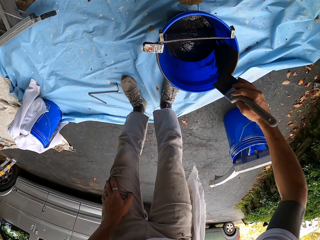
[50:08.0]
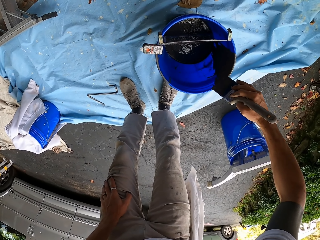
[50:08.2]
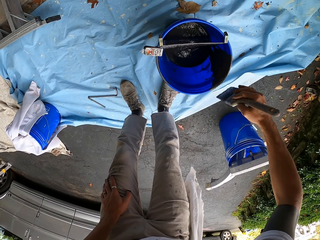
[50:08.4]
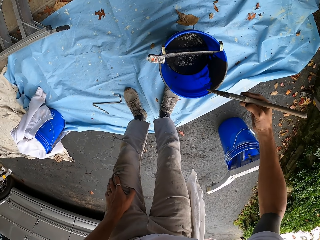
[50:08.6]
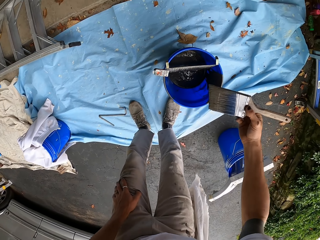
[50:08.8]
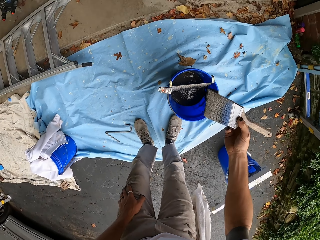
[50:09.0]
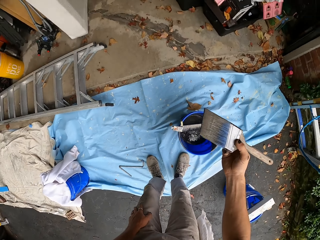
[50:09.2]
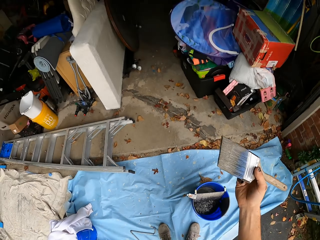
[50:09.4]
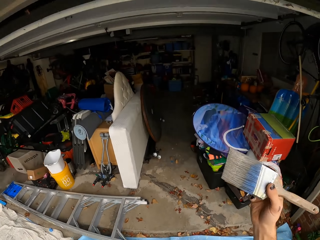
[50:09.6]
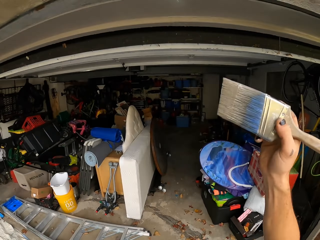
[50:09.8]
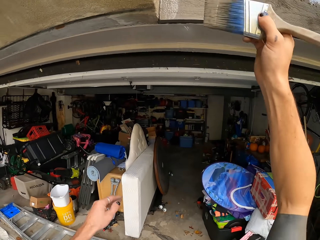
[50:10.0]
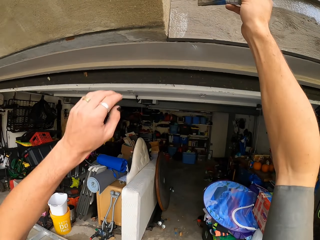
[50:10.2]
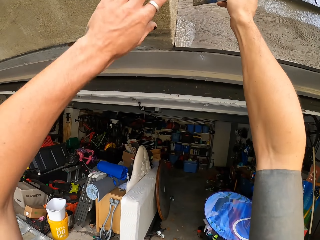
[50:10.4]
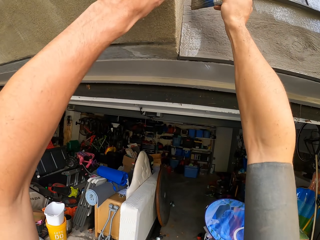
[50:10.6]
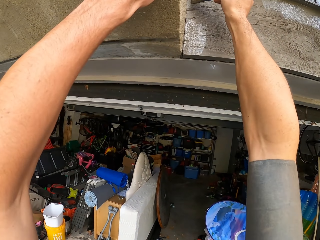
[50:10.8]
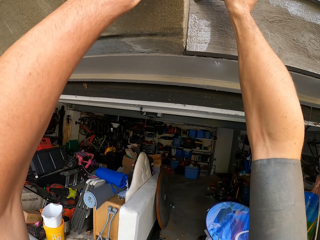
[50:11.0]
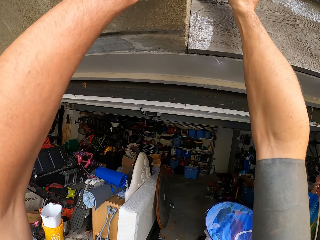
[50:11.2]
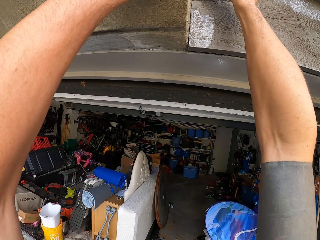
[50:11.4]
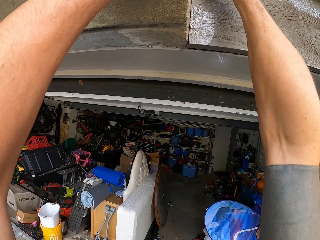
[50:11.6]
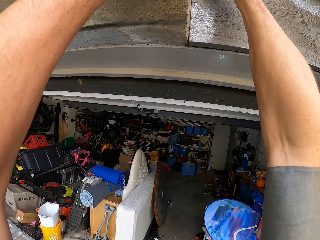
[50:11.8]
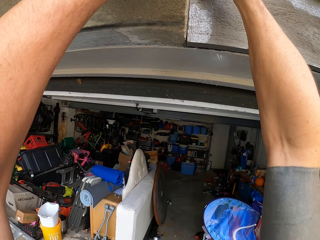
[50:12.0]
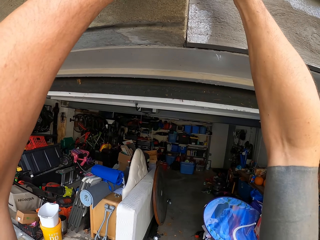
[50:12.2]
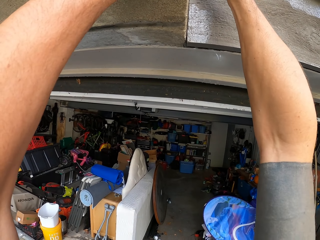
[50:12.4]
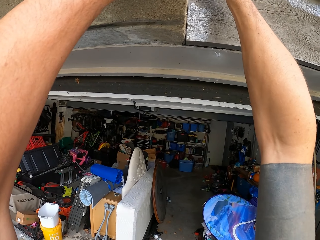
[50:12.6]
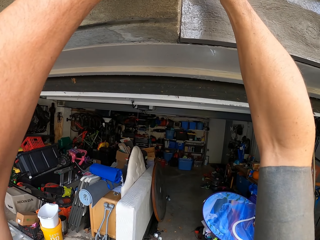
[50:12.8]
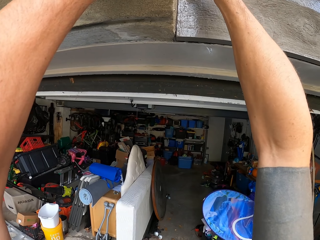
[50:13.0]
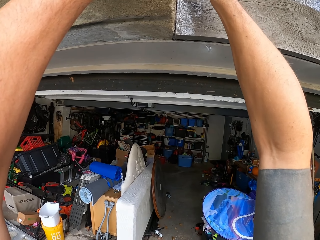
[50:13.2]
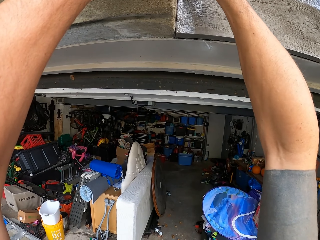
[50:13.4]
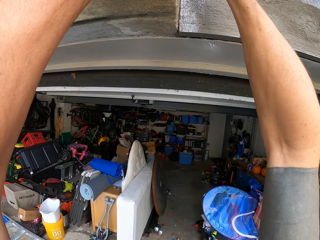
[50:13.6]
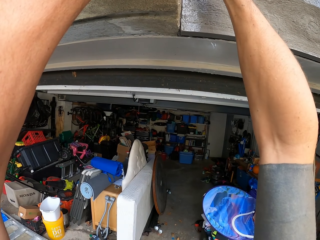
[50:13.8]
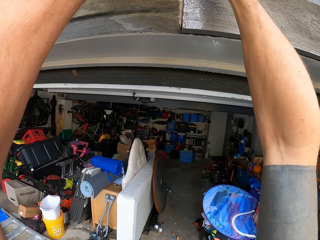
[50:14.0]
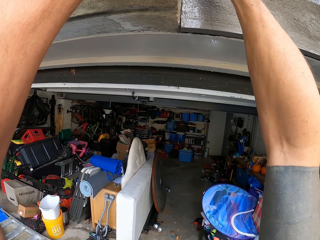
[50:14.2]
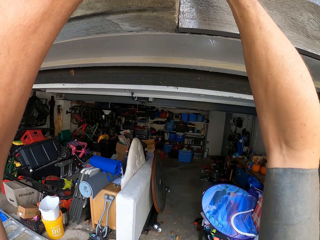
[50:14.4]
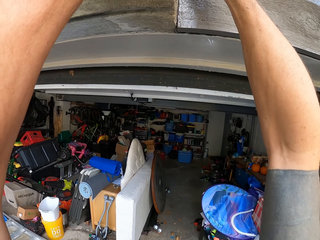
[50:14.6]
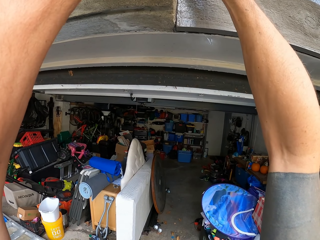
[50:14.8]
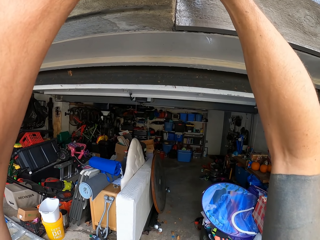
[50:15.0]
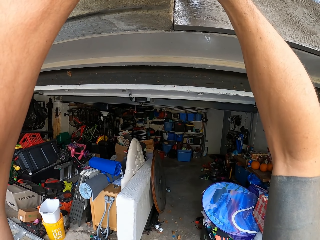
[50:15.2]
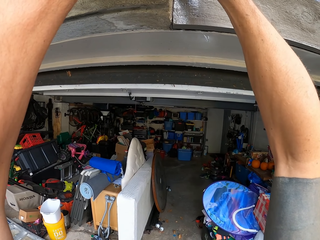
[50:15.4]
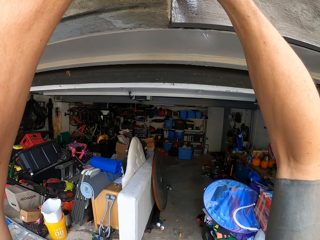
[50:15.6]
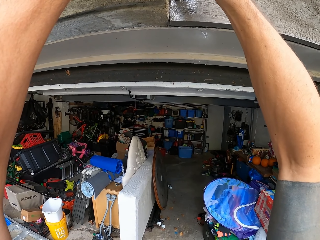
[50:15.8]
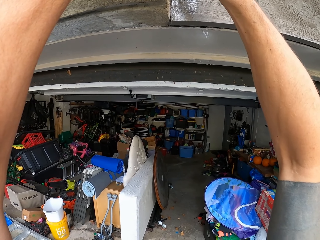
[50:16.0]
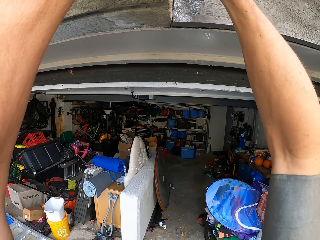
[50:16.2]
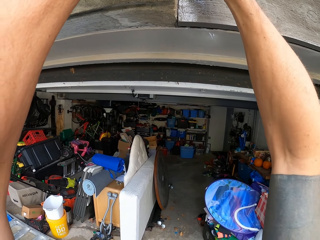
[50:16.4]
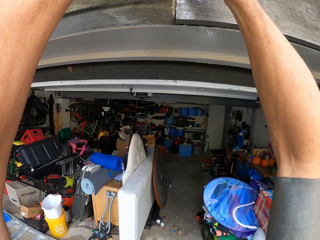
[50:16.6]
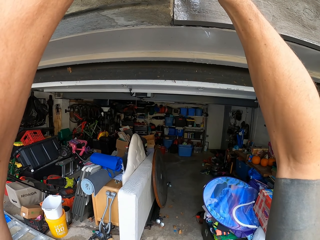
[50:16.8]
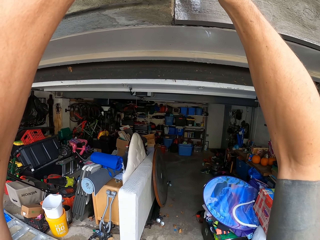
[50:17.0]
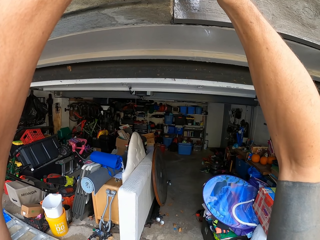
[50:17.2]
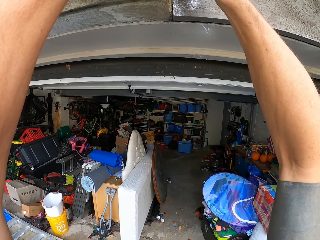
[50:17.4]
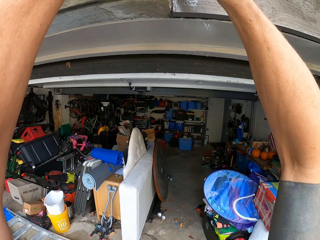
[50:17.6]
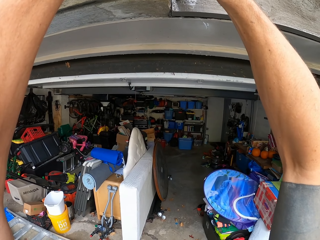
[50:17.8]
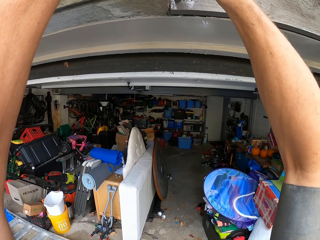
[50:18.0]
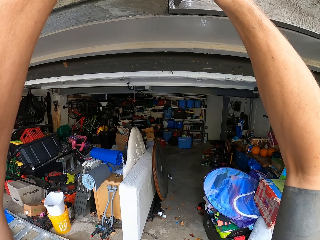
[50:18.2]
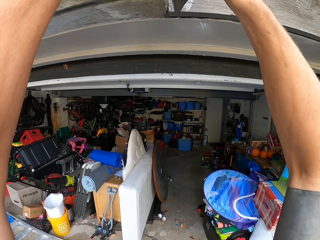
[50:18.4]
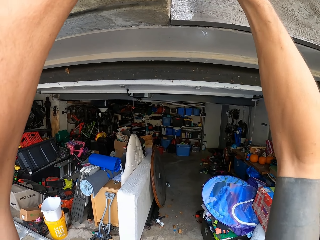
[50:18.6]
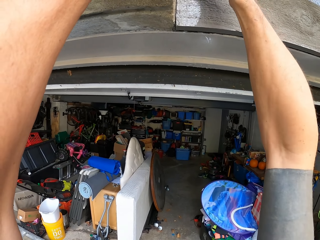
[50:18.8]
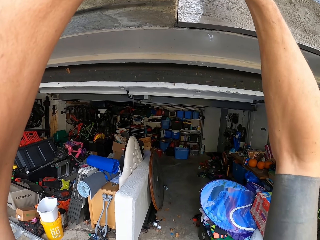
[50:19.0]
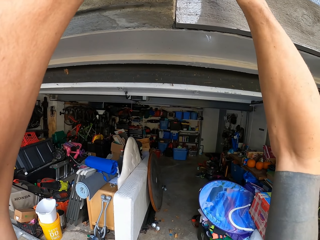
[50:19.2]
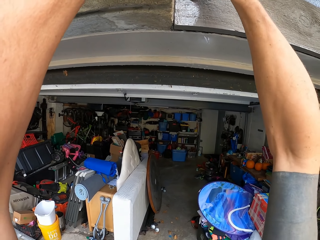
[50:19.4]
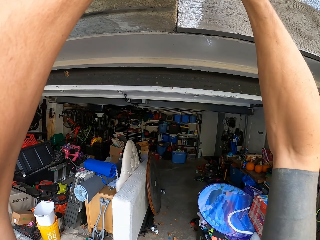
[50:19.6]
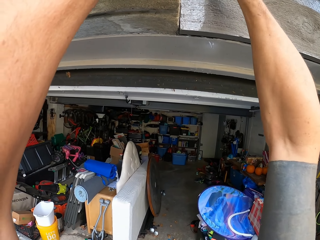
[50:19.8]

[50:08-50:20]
The camera wearer wipes the brush on the bucket. He lifts the brush. He paints the wall with the paint brush and places his hand on the wall.

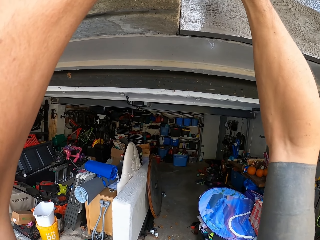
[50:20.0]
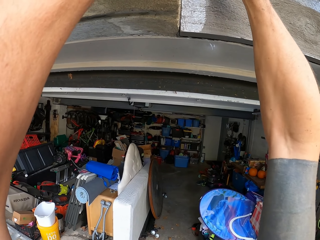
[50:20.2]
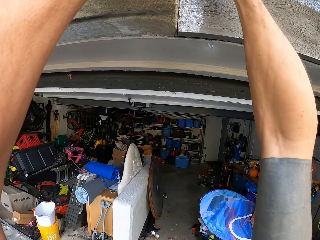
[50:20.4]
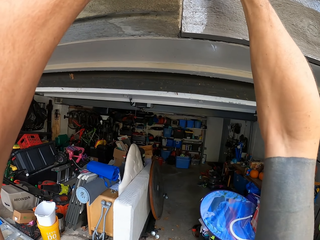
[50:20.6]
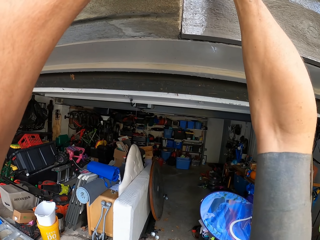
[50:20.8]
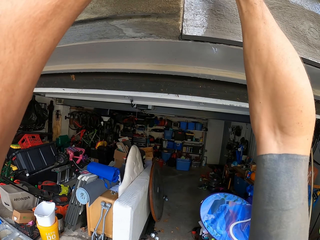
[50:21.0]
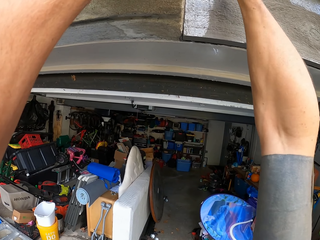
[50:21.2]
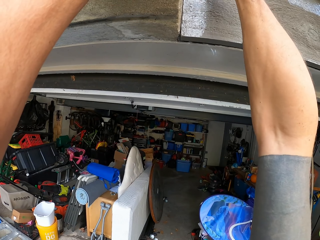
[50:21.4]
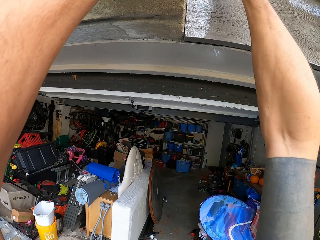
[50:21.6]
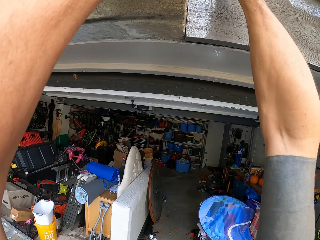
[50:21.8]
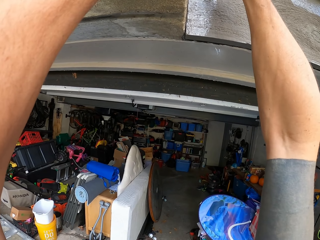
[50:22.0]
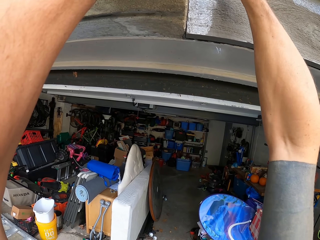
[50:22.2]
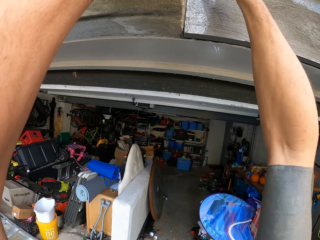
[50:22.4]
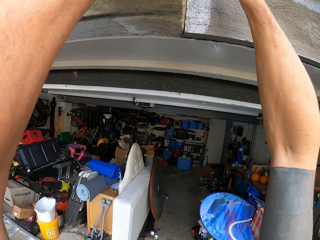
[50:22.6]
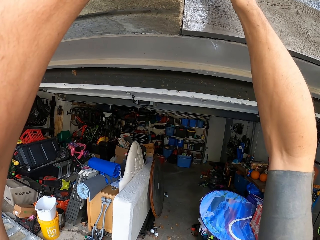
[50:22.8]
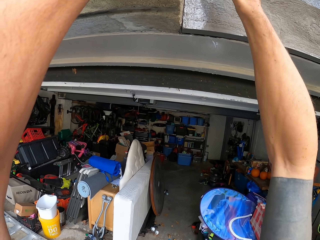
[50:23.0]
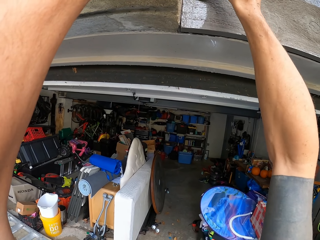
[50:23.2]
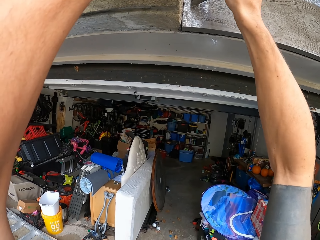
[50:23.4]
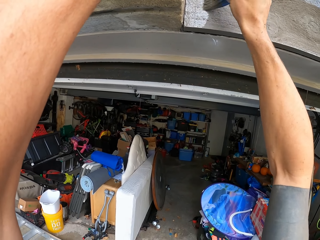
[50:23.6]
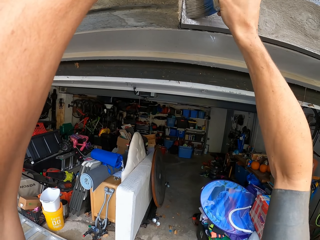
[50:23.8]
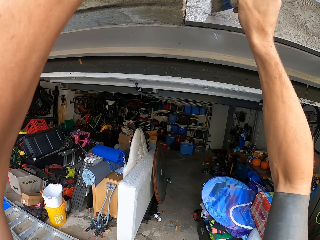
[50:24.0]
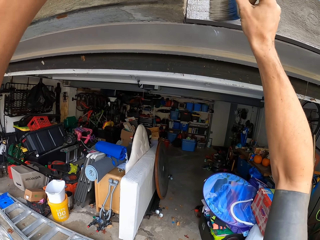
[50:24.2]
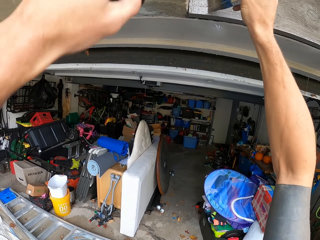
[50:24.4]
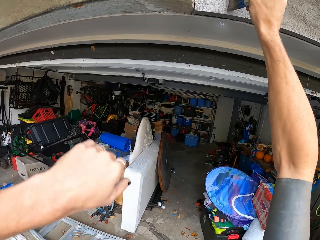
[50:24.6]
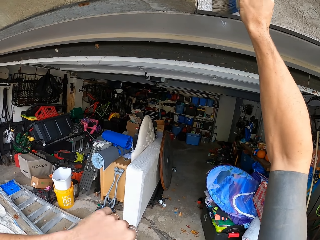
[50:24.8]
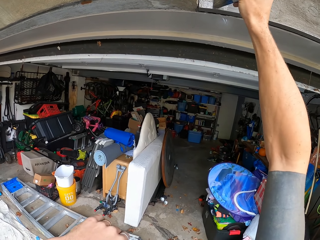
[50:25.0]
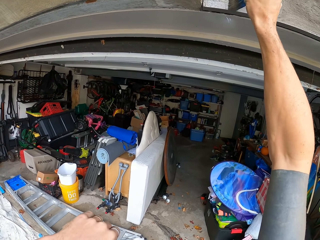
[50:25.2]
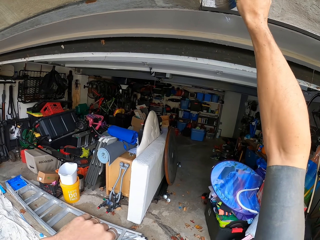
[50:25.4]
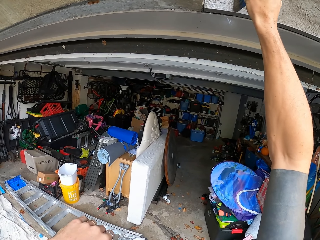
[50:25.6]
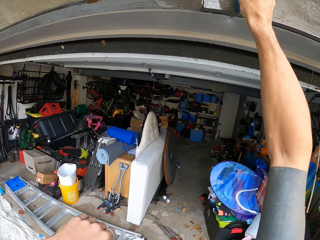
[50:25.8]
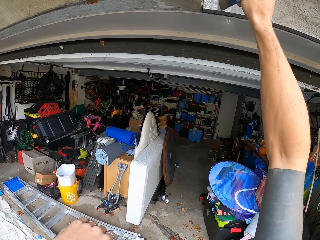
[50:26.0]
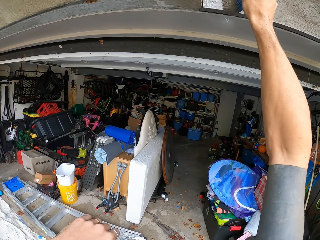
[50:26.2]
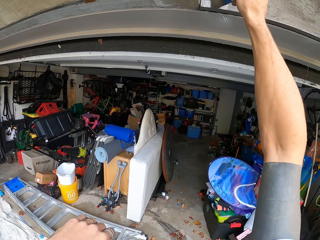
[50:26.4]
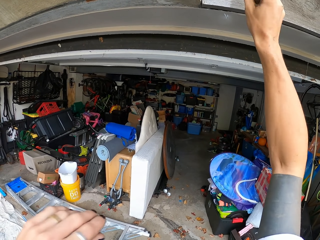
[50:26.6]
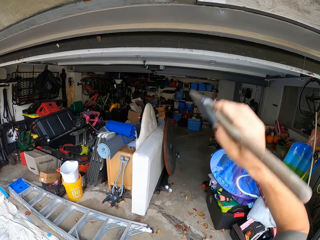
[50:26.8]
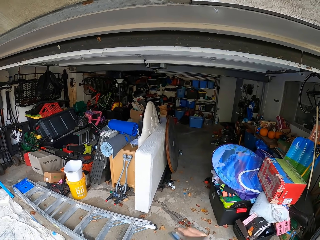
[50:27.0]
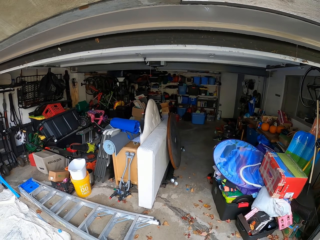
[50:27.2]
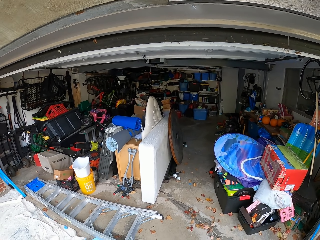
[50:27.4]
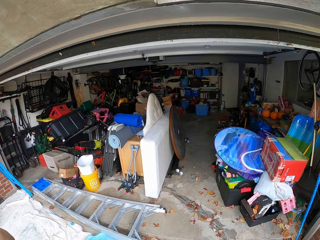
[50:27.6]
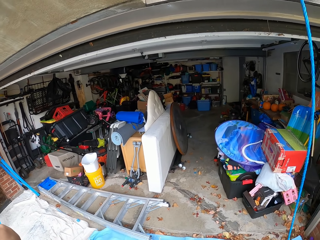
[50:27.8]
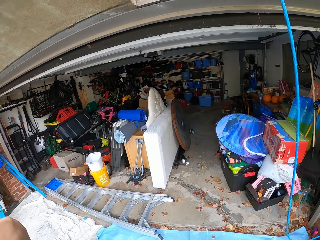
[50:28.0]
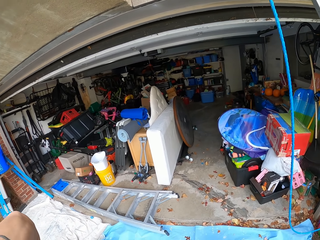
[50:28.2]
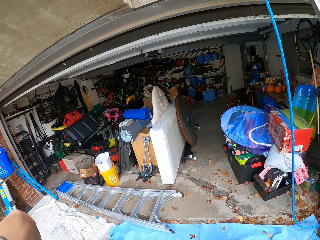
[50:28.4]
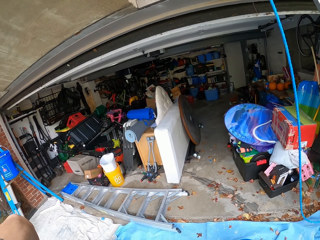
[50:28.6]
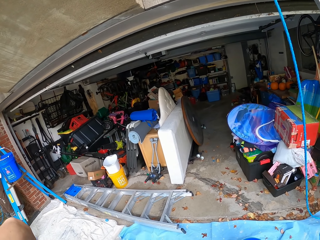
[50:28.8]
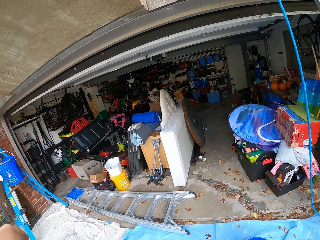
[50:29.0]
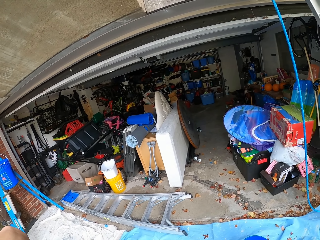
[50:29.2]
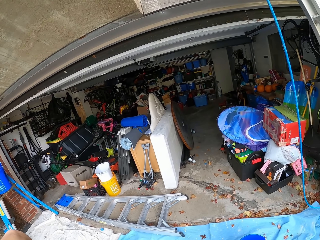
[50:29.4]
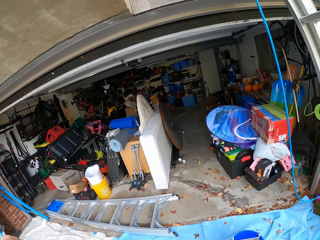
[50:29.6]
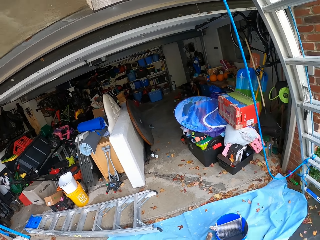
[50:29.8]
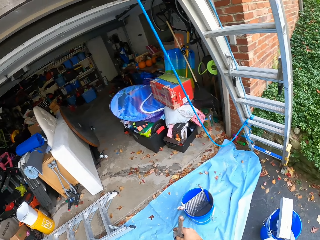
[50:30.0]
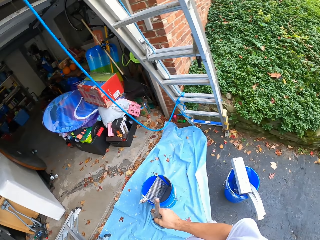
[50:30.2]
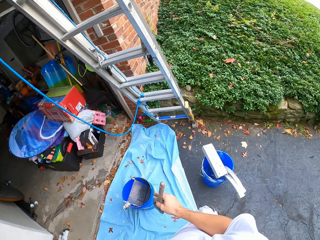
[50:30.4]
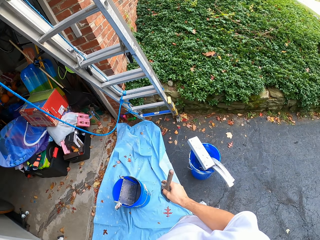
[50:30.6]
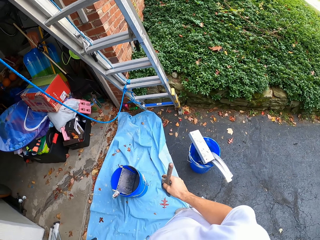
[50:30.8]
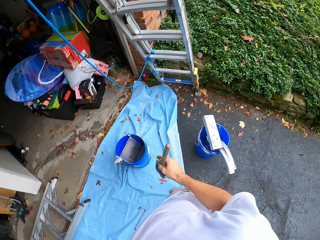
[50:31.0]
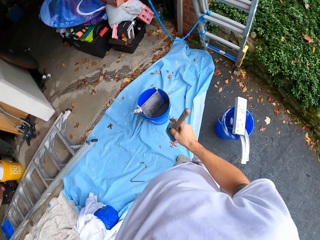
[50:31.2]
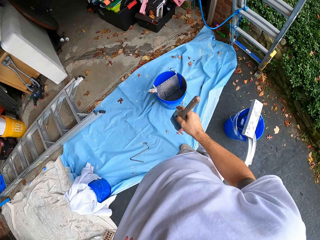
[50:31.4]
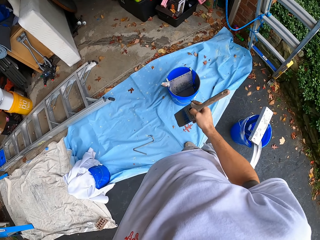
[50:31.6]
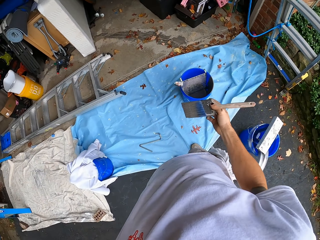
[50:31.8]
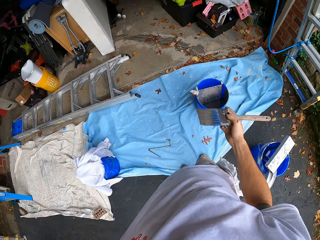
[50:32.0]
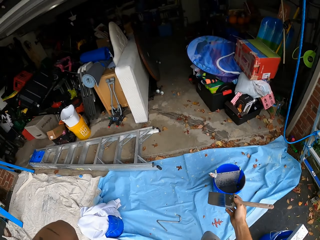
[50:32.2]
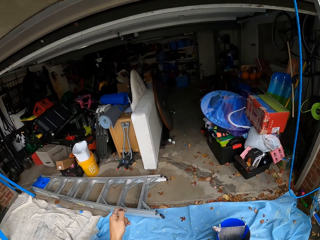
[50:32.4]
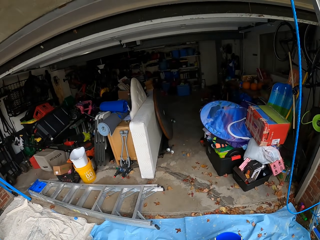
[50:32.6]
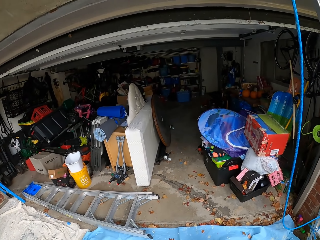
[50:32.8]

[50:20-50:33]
The camera wearer drops the brush. They look around the area.
